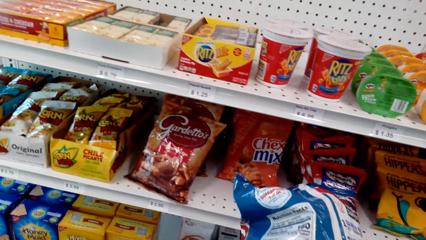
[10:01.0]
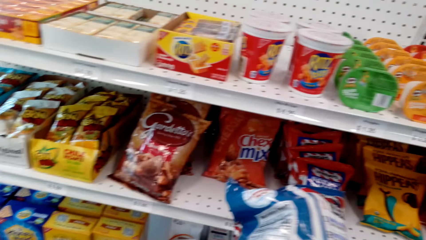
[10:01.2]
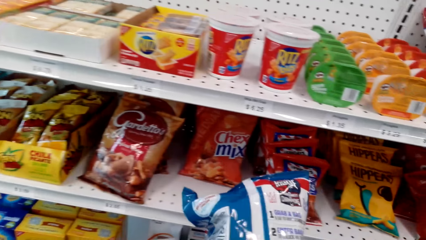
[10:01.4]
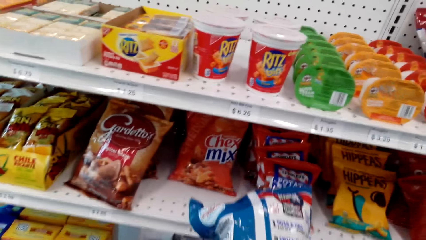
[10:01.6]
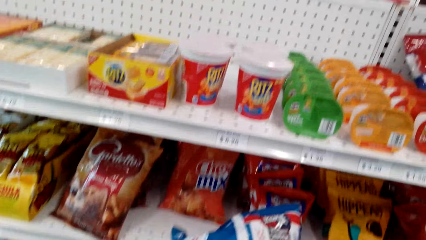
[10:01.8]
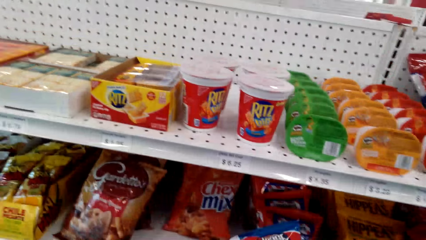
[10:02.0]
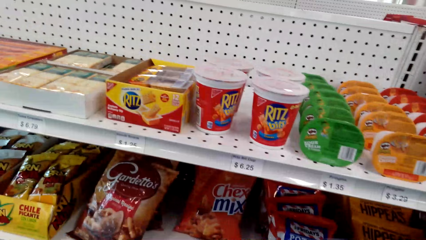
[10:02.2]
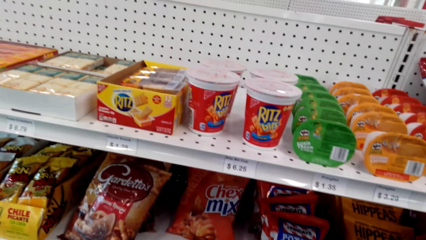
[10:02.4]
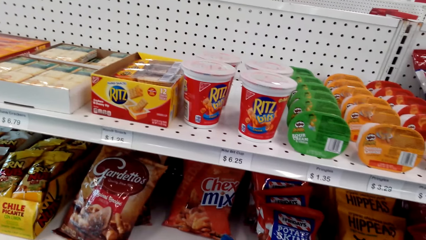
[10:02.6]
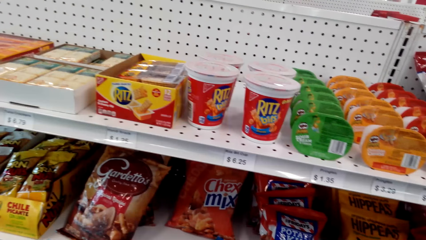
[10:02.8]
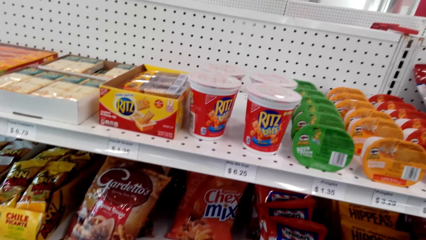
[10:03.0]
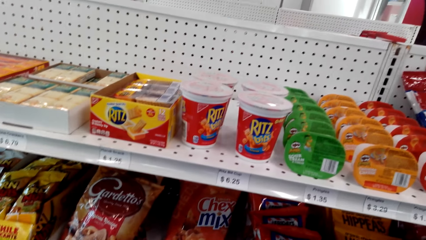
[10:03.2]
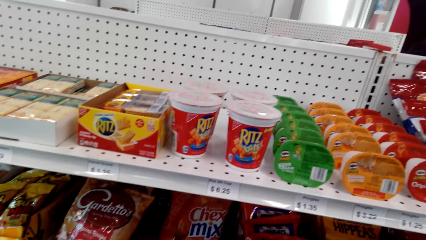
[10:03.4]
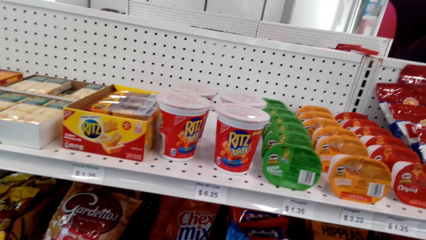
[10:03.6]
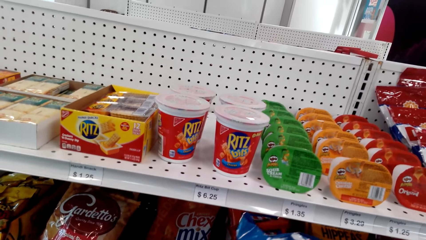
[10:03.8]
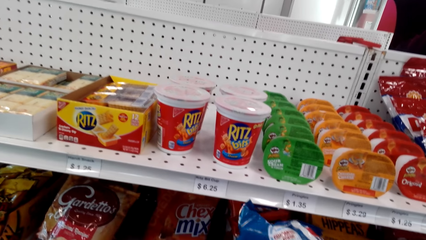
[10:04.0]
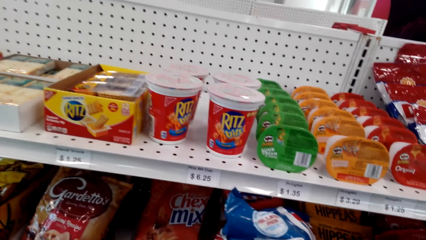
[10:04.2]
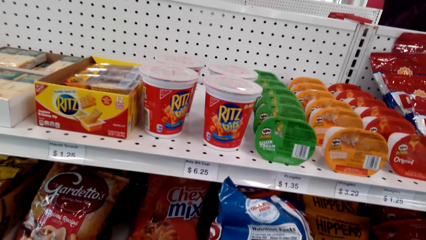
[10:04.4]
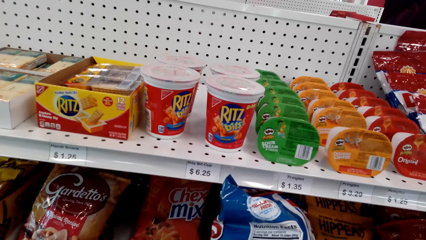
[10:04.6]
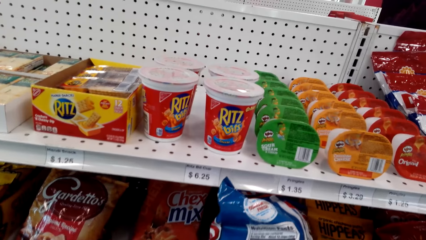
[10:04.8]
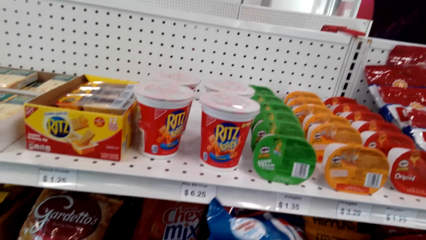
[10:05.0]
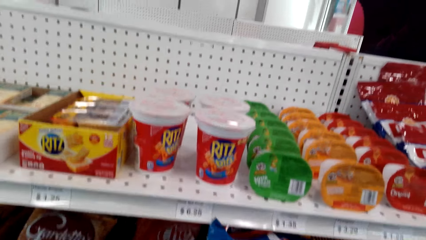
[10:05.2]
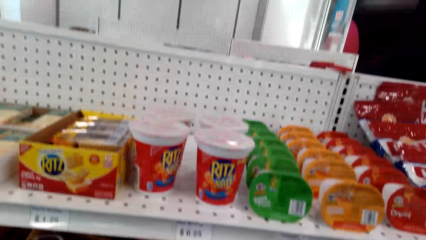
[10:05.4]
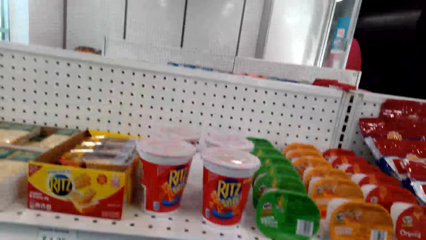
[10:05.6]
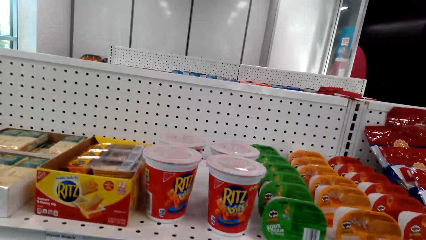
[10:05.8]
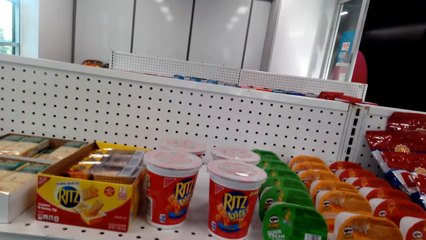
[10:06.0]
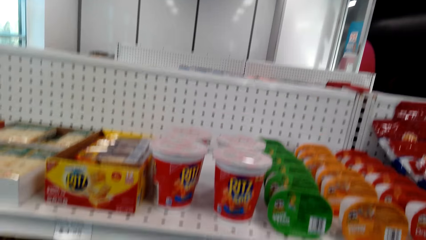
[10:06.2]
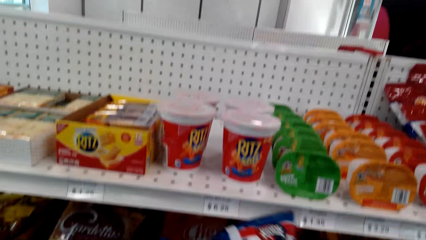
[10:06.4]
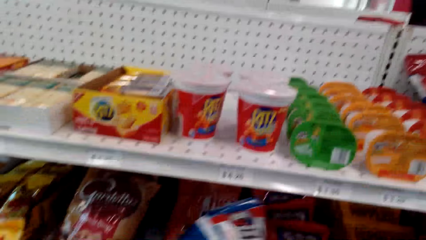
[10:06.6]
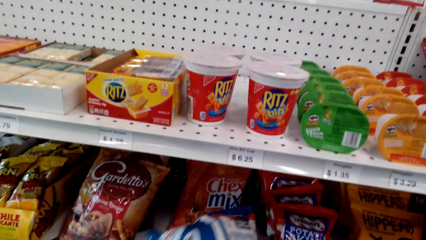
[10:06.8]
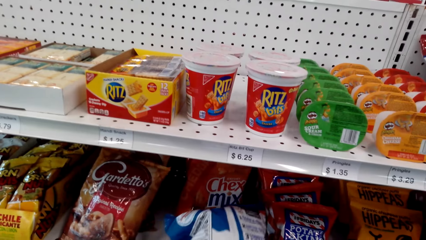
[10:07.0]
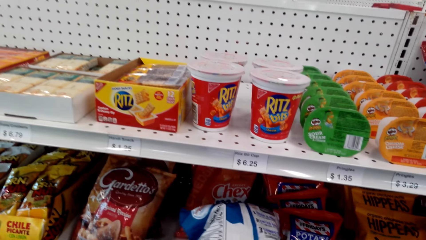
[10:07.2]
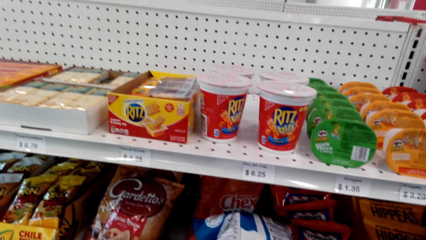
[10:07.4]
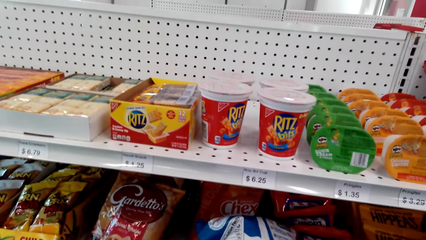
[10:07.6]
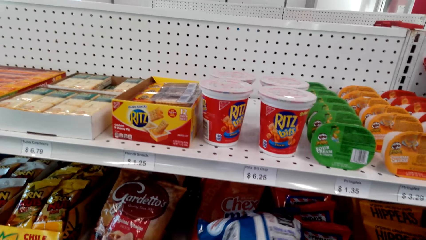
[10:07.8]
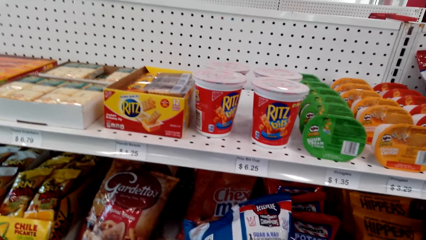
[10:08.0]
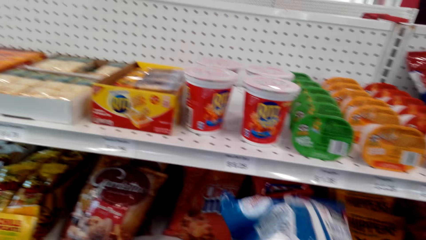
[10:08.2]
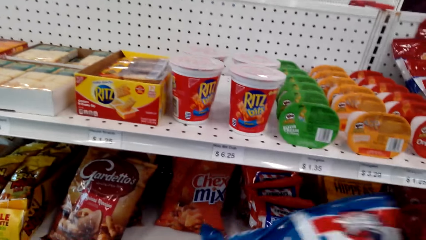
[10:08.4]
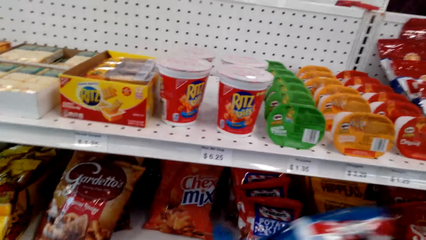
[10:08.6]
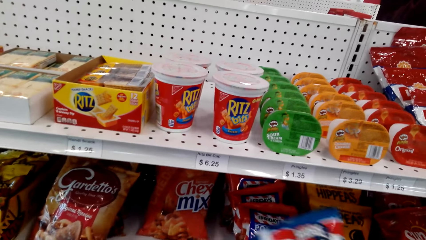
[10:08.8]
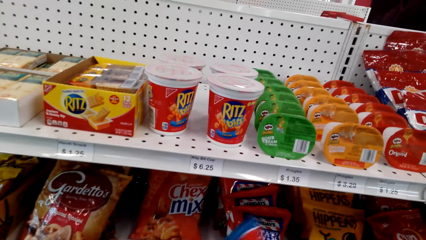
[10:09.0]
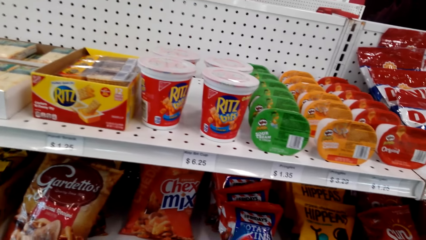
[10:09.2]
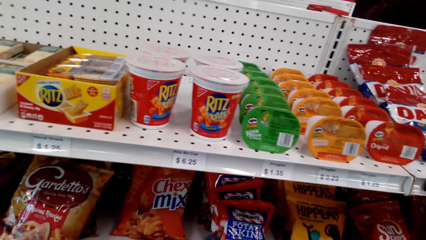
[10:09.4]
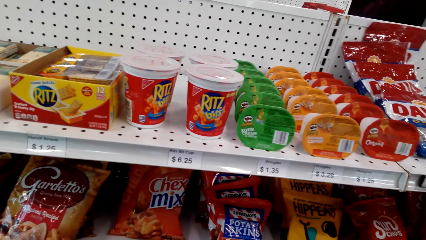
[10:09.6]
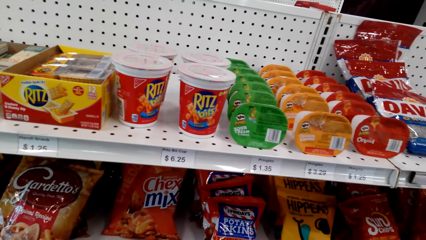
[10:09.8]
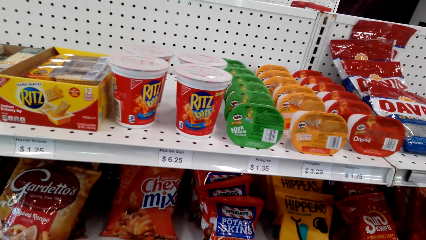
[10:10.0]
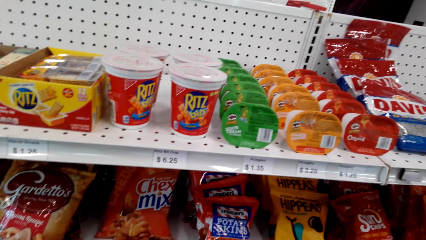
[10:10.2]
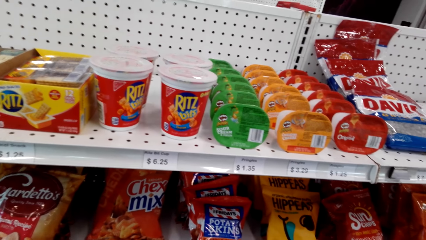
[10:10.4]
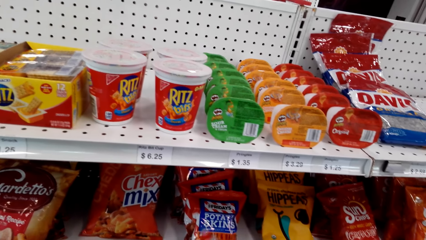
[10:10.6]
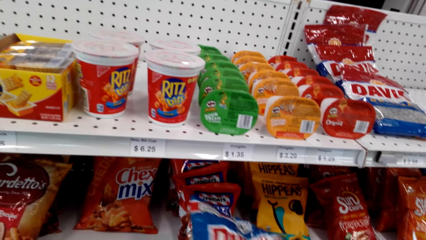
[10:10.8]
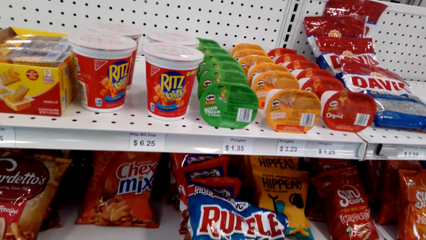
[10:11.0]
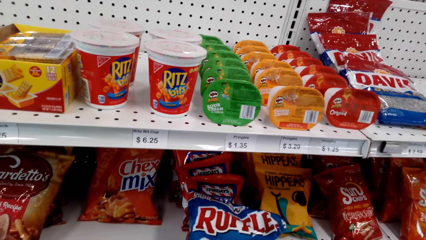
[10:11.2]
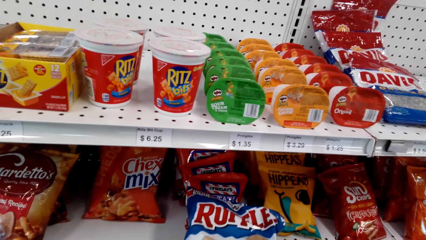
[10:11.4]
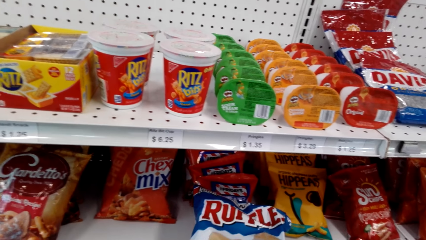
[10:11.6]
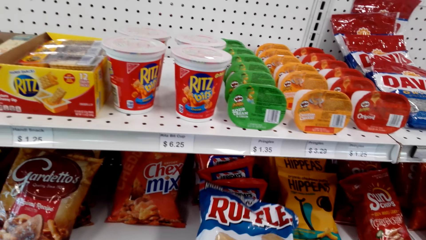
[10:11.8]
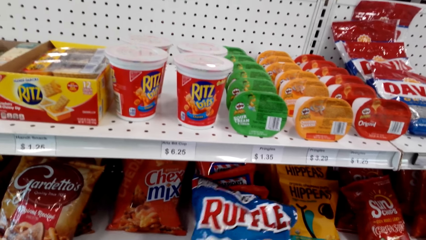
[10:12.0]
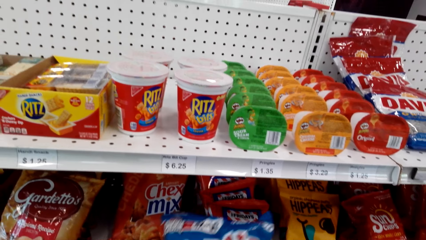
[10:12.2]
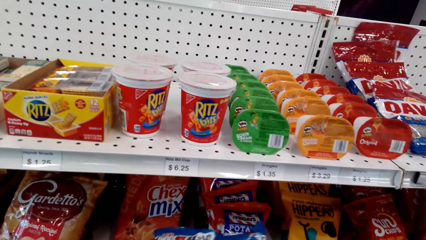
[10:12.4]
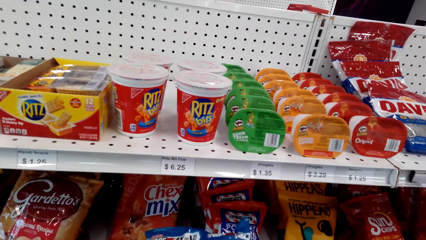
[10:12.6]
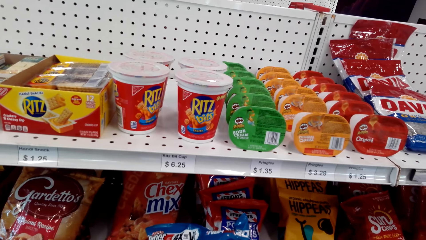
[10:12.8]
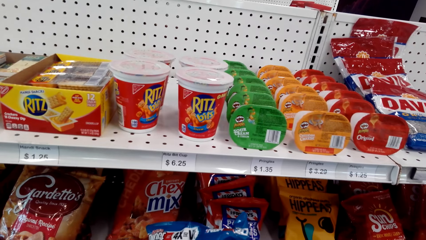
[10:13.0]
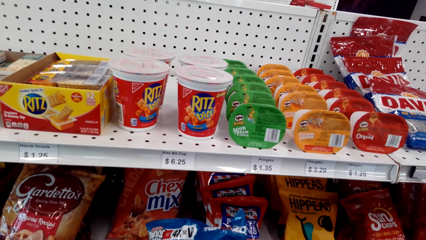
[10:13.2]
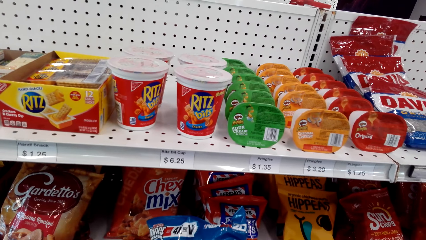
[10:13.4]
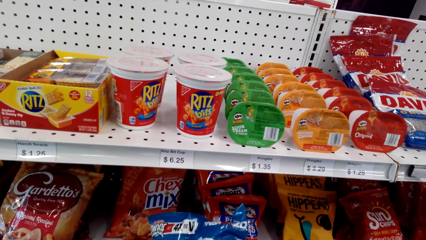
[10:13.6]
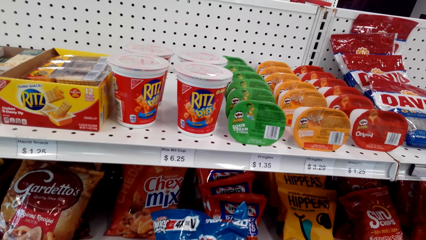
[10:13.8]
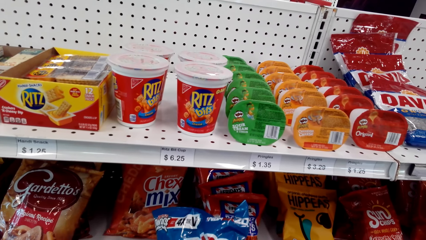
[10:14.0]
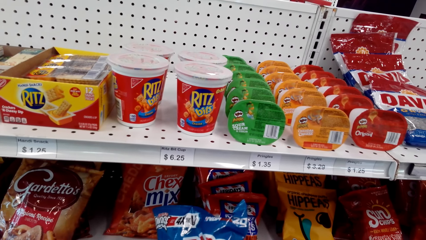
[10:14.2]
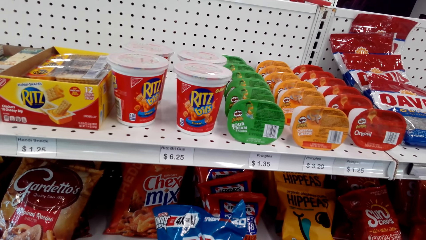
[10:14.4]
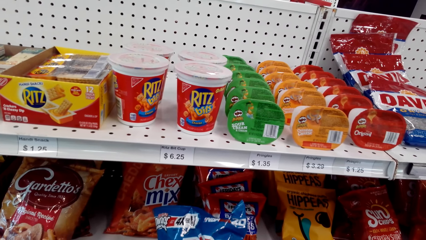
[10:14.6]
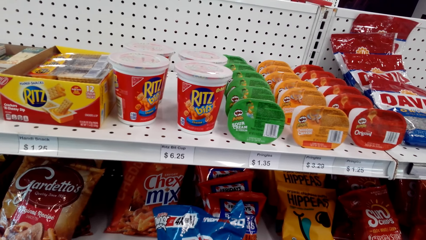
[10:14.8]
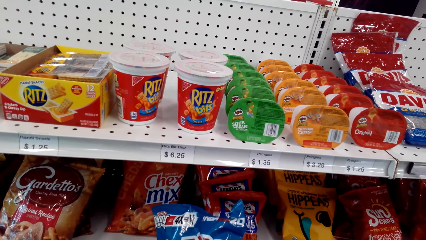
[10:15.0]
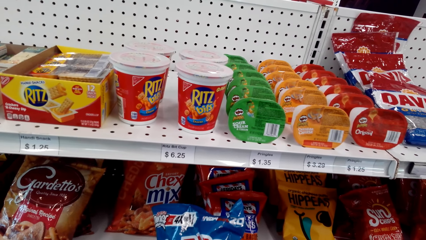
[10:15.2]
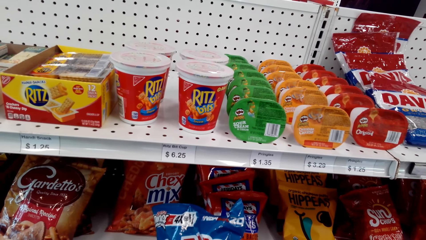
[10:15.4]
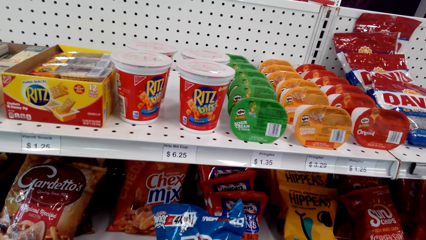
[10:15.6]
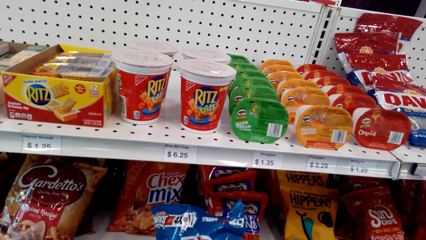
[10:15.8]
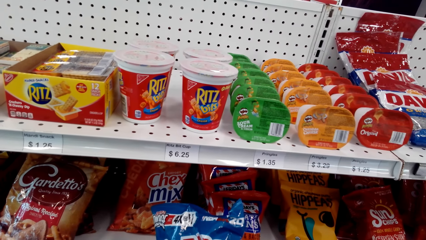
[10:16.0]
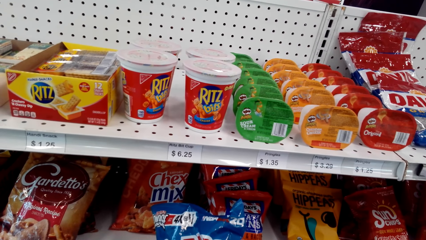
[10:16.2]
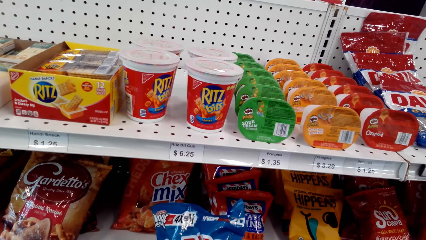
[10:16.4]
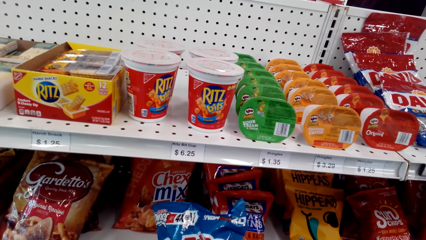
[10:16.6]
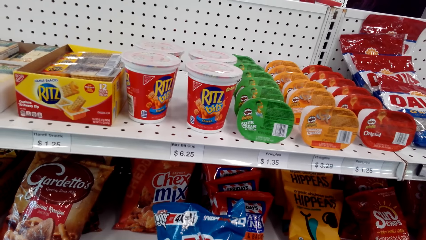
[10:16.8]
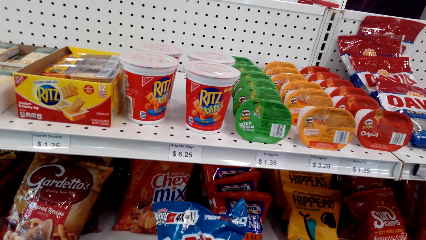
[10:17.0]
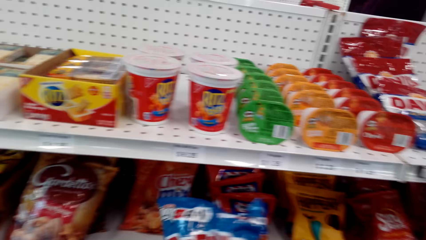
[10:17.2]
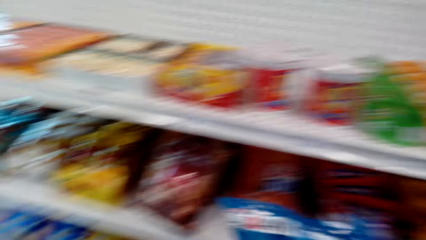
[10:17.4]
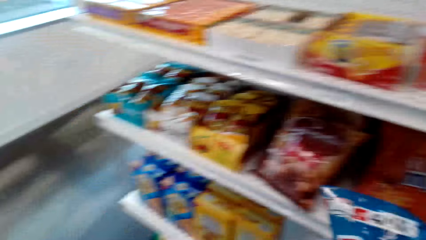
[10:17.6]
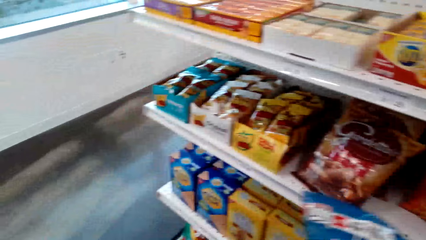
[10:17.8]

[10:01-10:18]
The camera wearer examines the packet of Ruffles.
